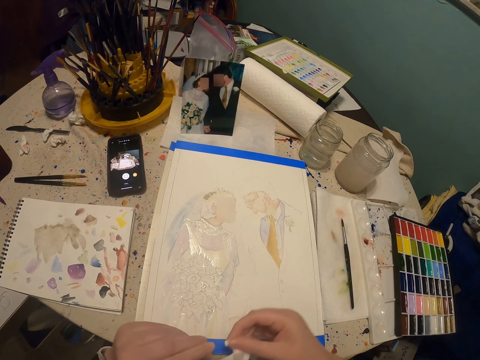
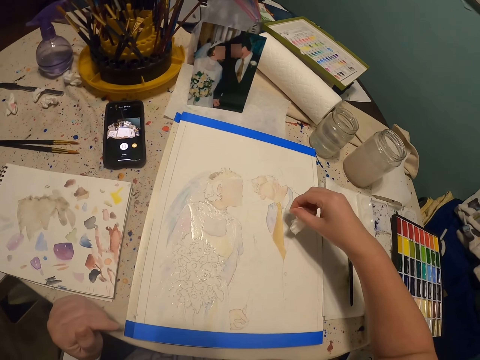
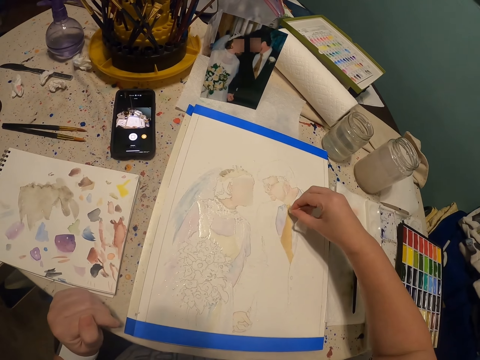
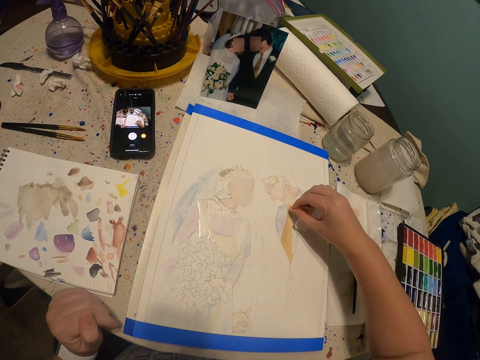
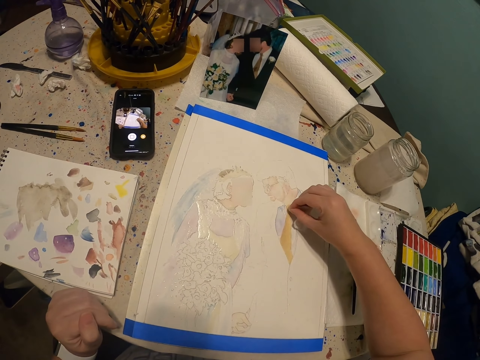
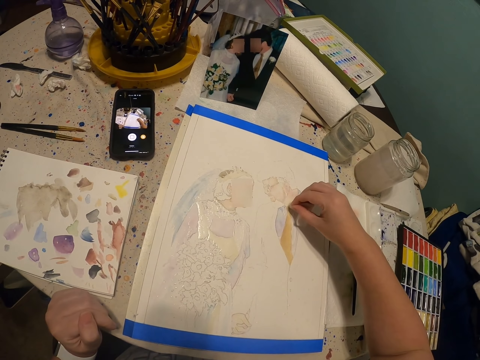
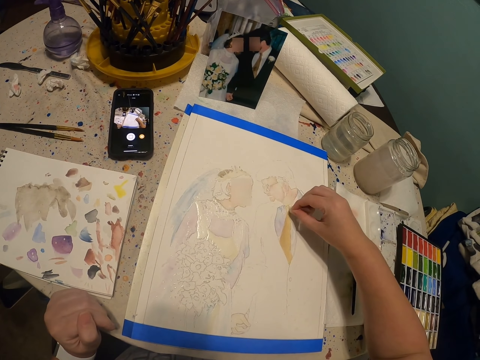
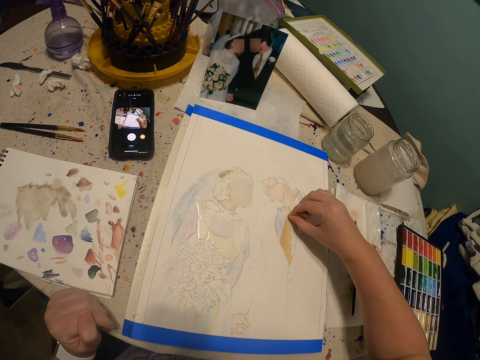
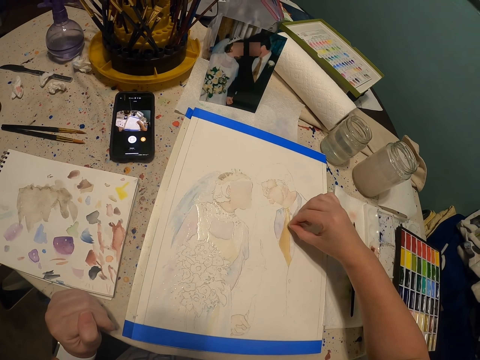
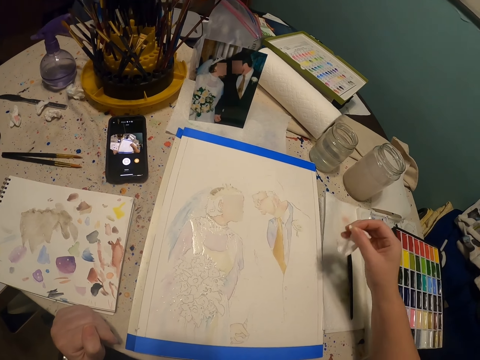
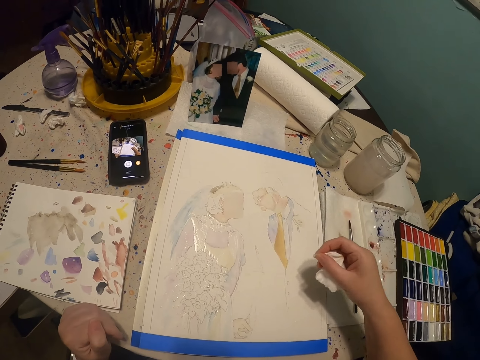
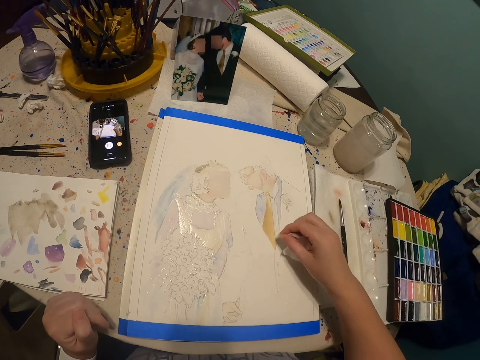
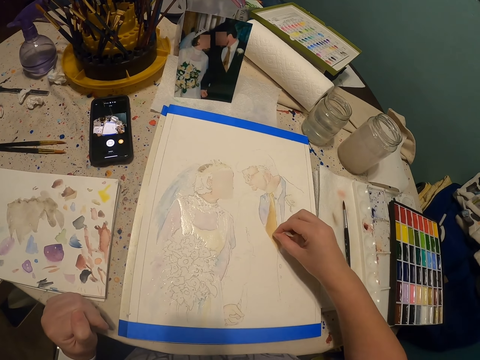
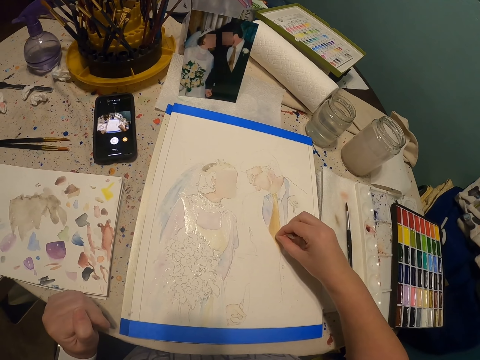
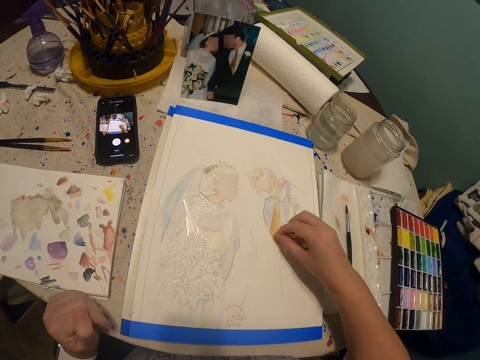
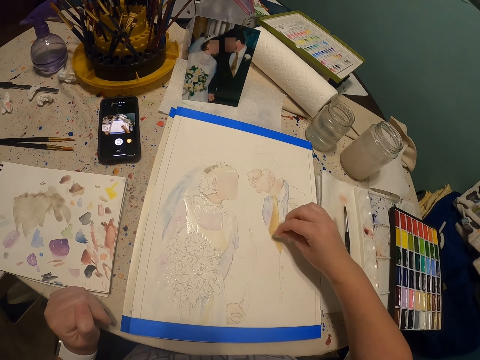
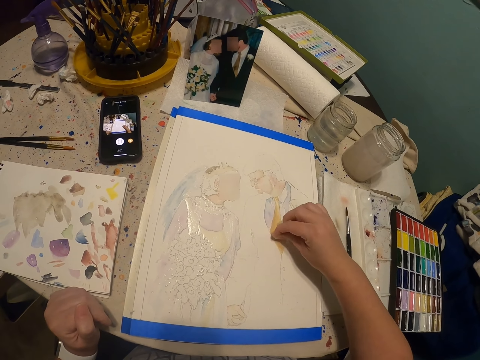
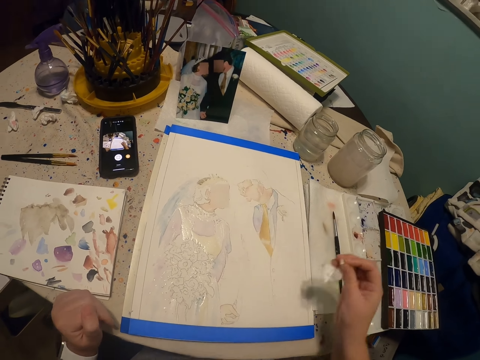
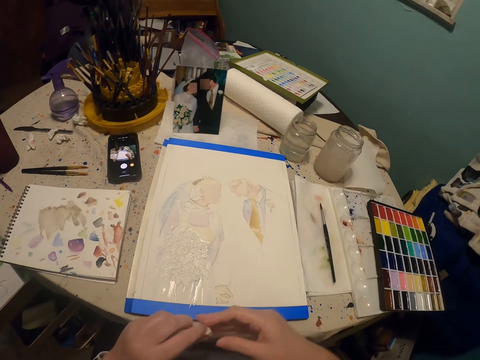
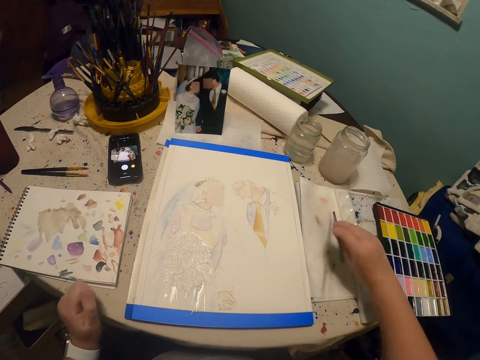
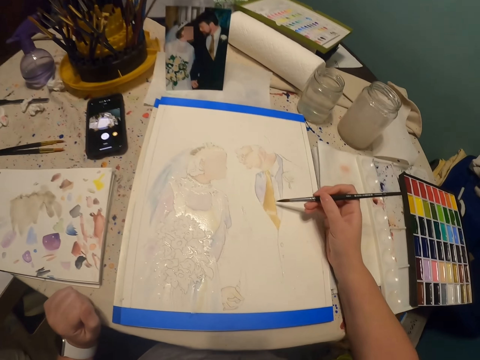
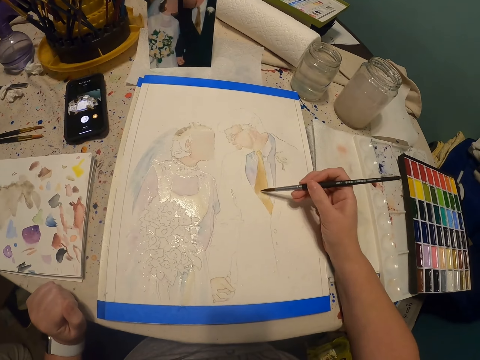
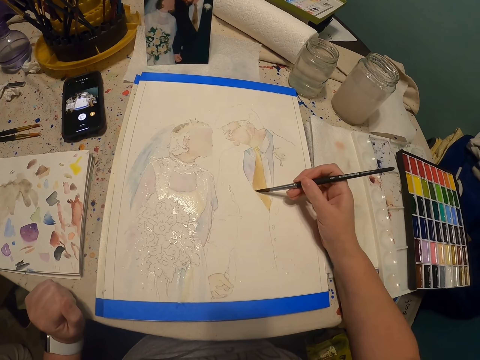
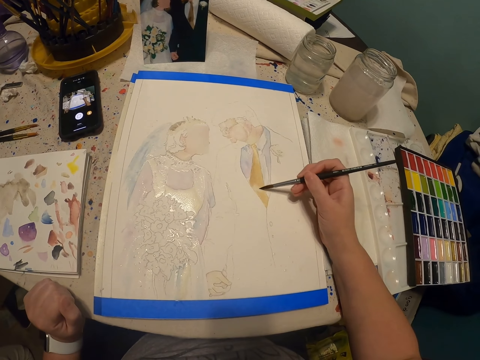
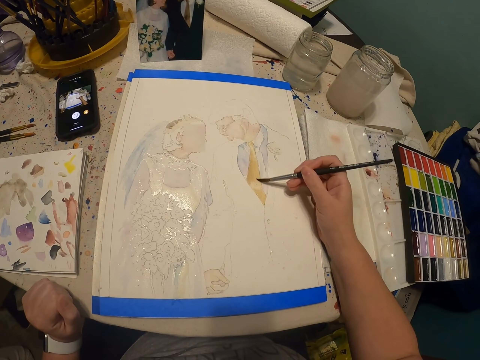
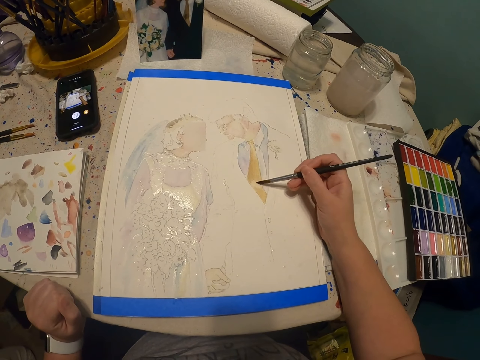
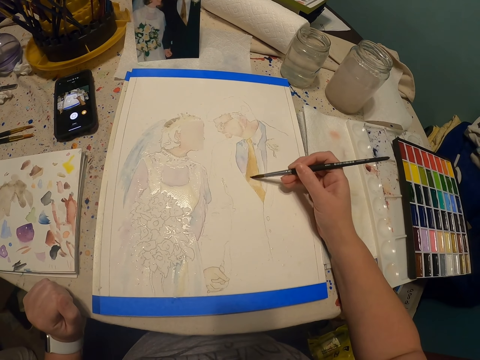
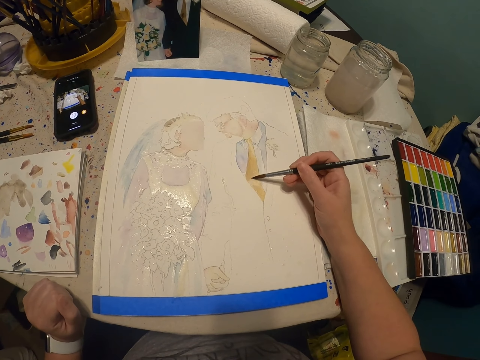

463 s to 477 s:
The camera wearer removes some paint on the art with the tissue or paper towel. He takes a paint brush on the table with his right hand. He paints the art with the paint brush.

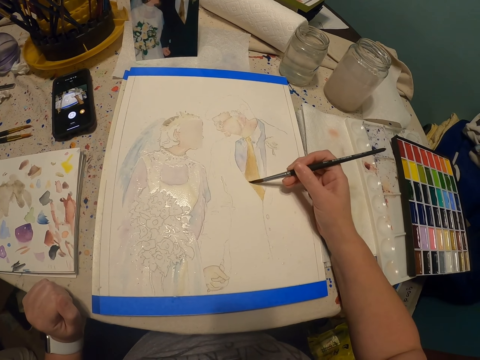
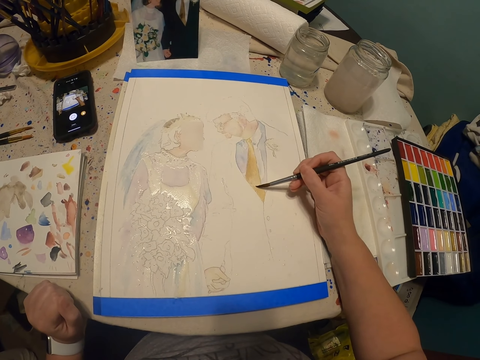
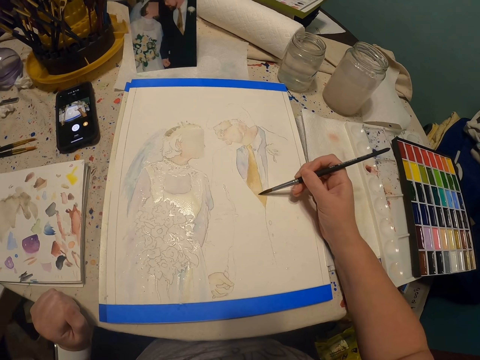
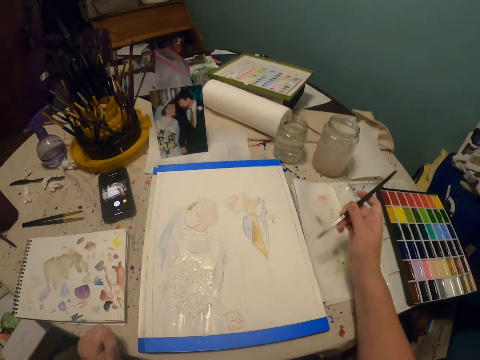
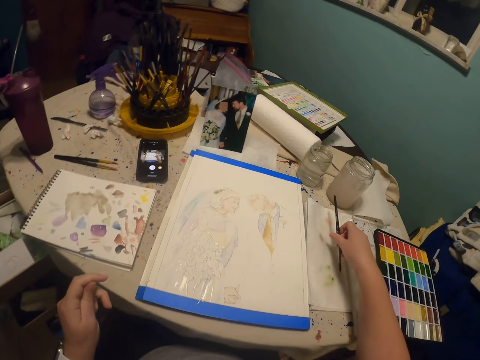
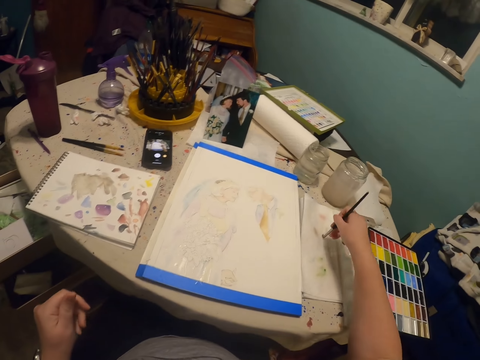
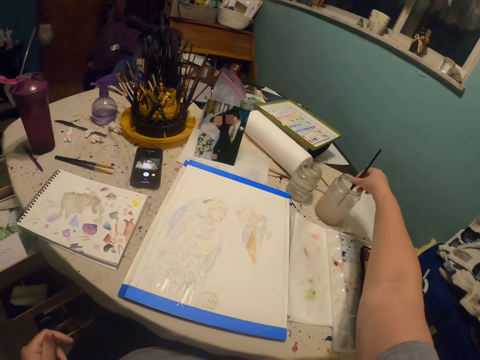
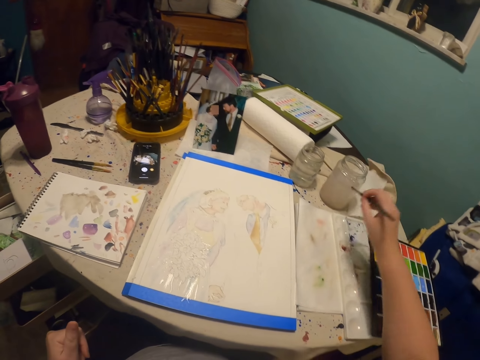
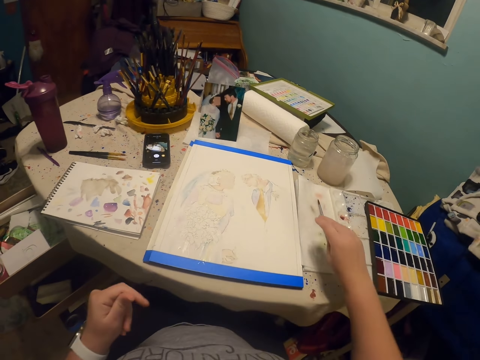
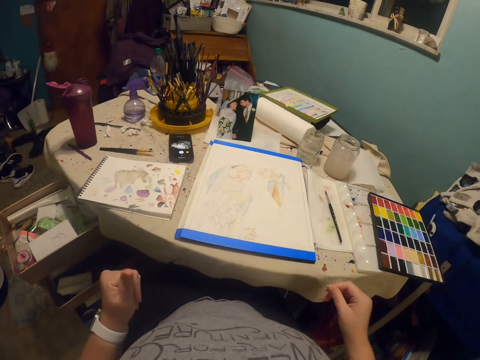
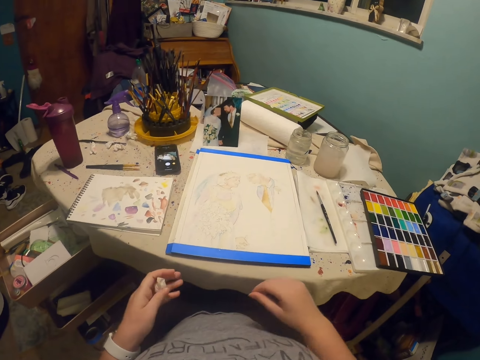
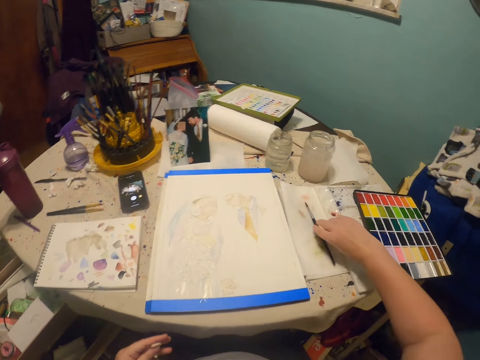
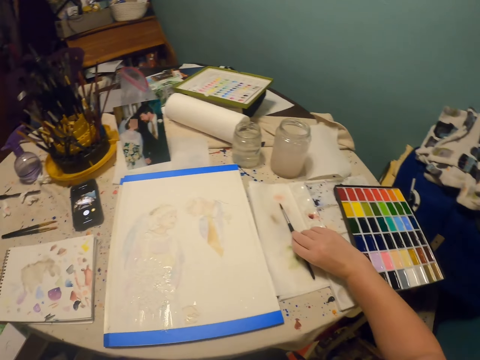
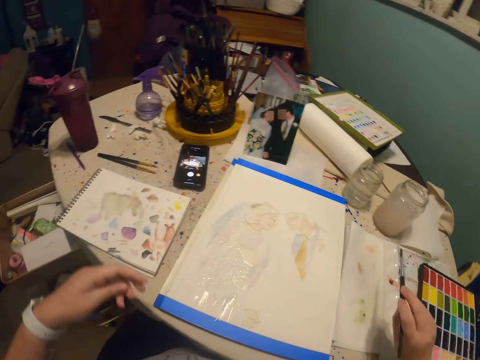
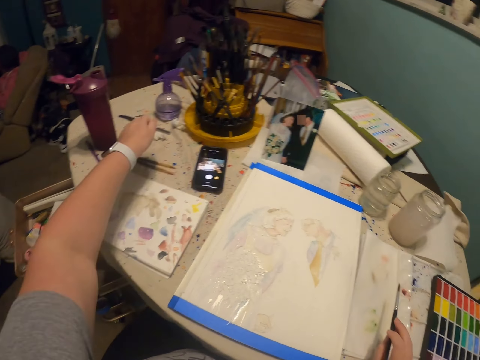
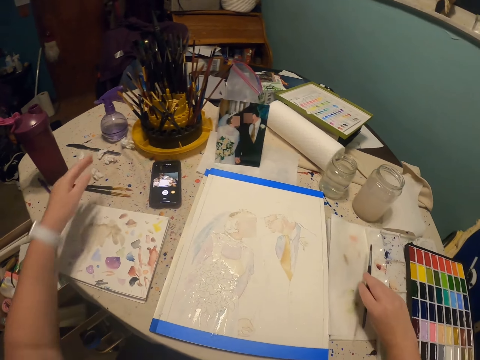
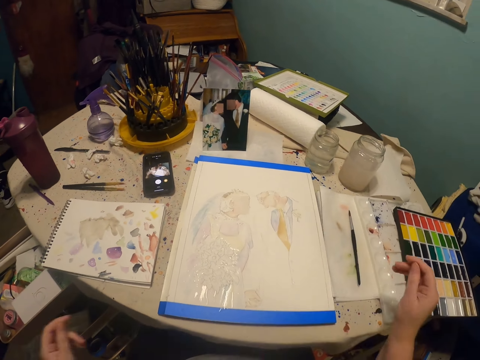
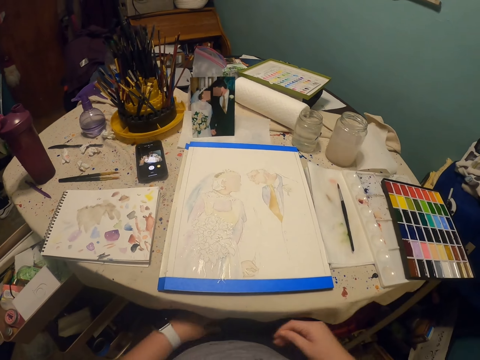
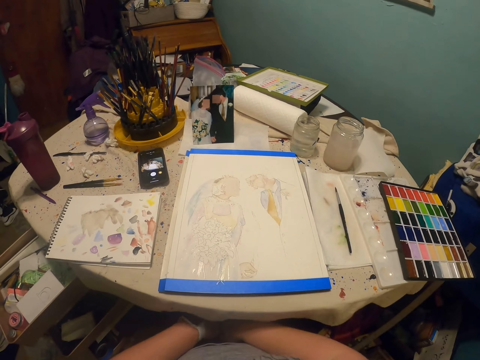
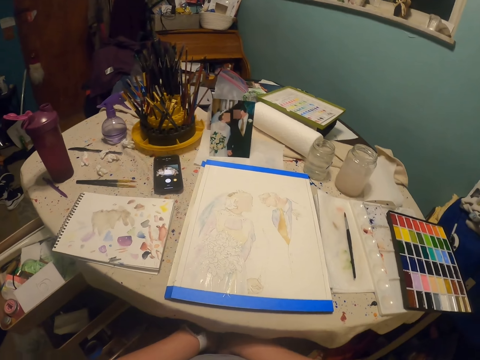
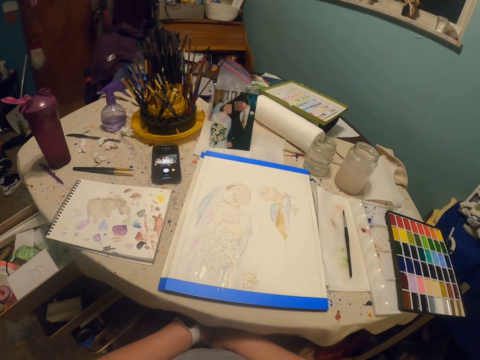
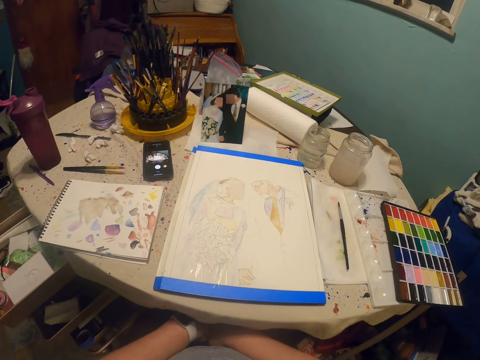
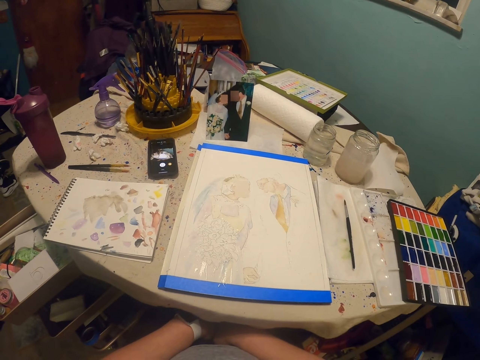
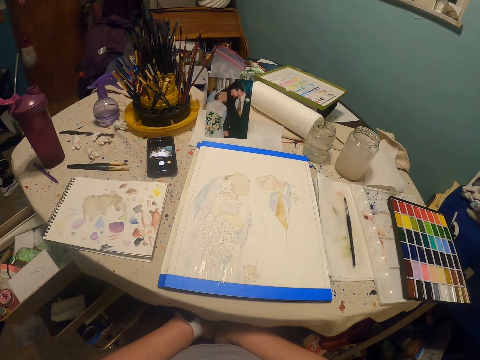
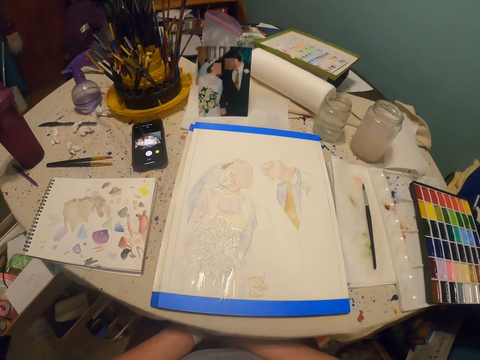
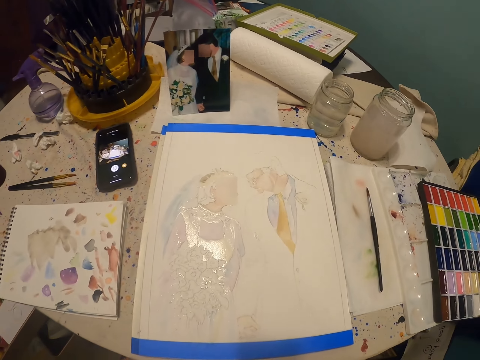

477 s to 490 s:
The camera wearer dips the paint brush in a glass of water or the paint. He puts the paint brush on the table or the paper. He takes the paint brush on the table. He picks up a piece of paper towel with his left hand. He puts the paint brush on the table.
